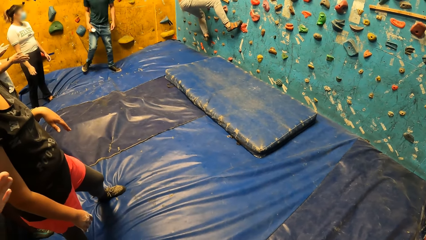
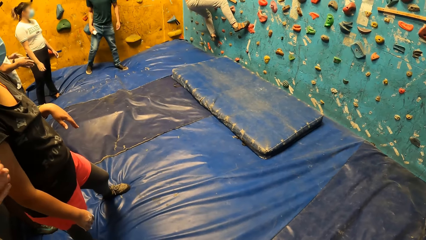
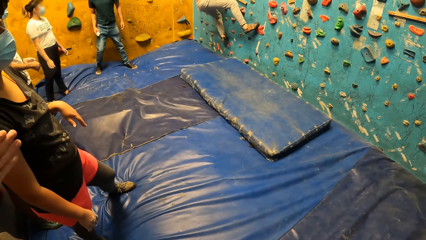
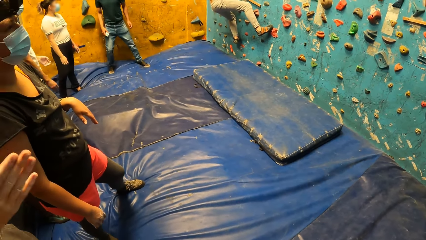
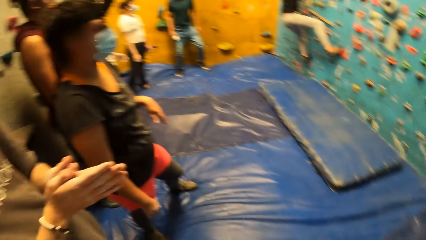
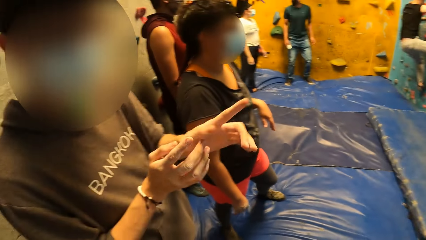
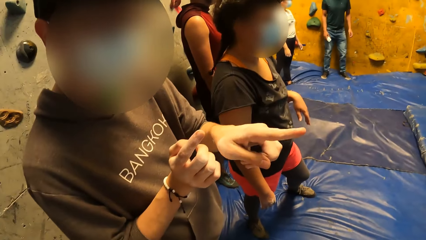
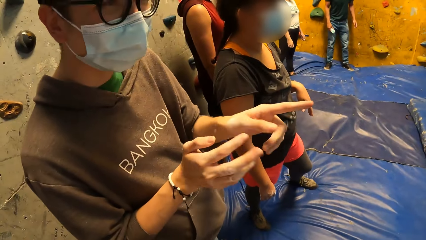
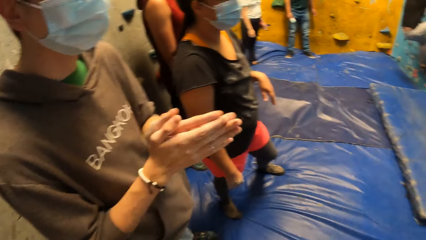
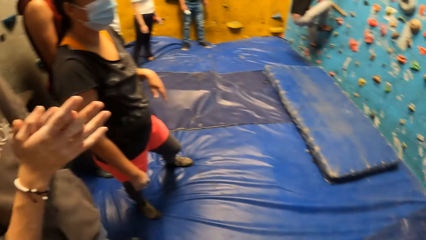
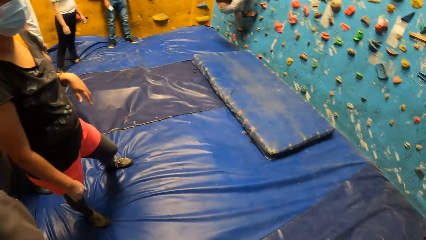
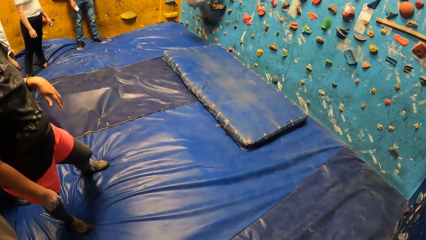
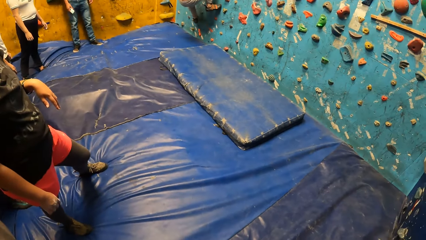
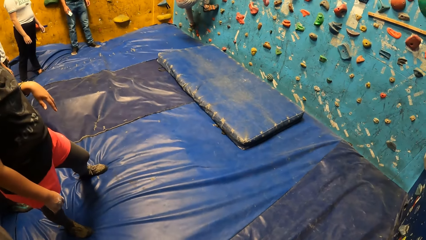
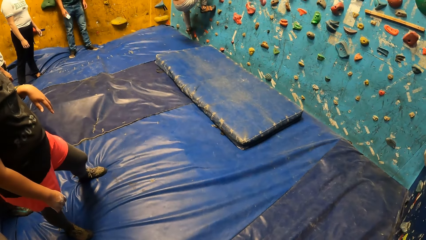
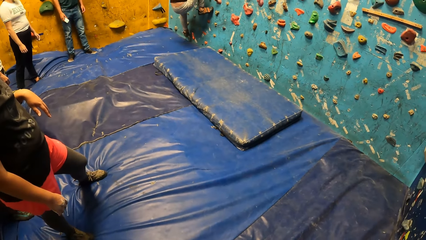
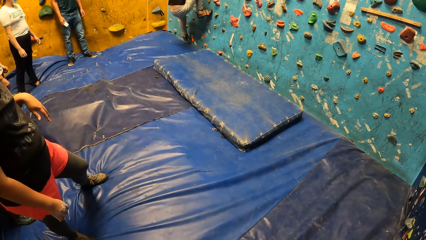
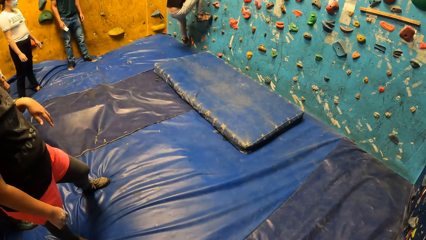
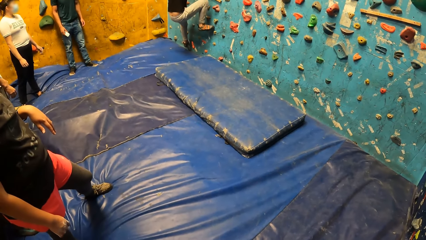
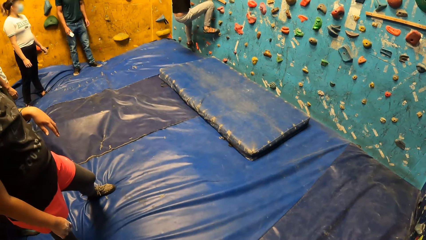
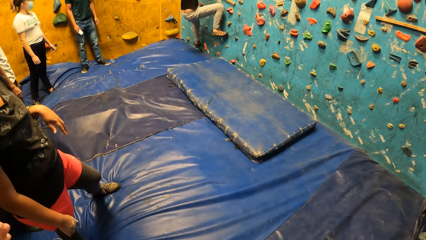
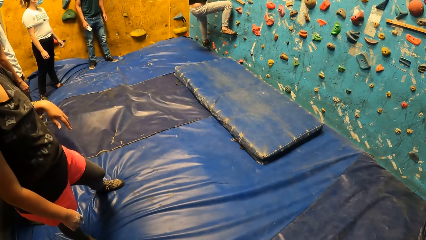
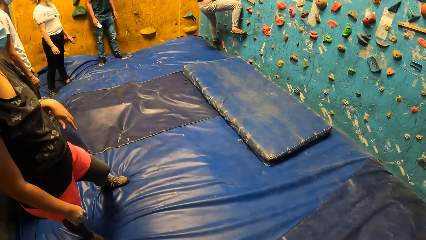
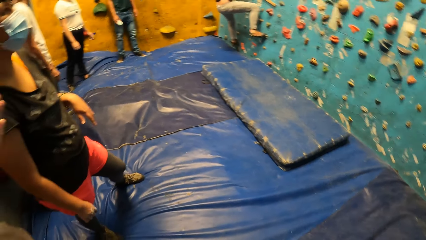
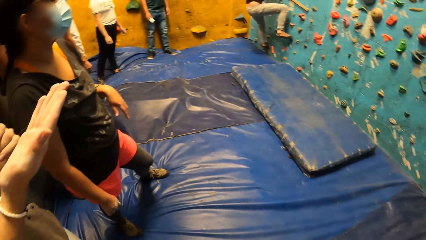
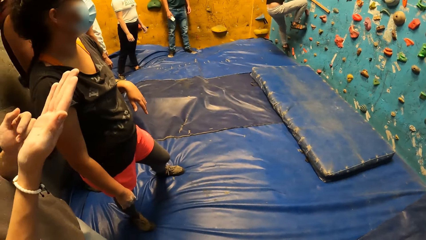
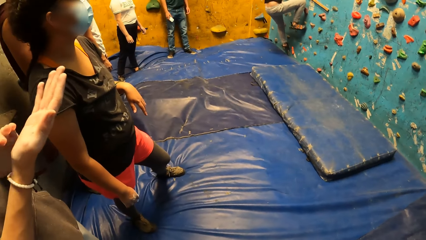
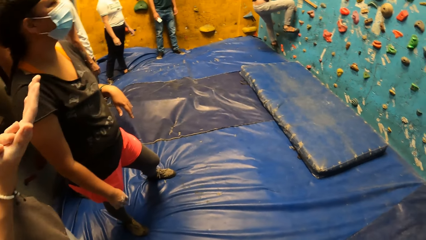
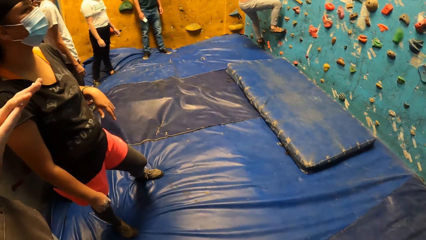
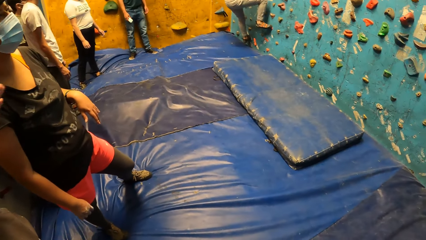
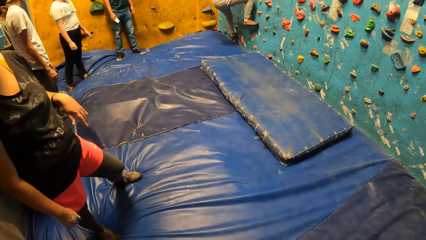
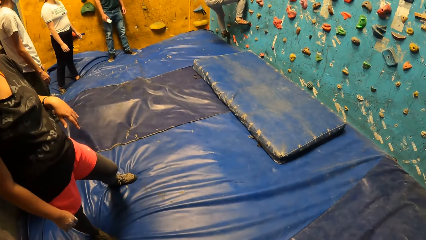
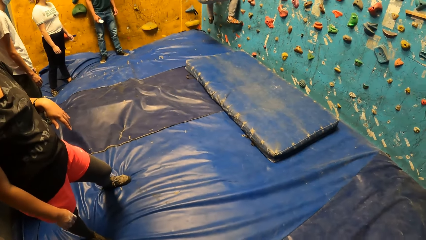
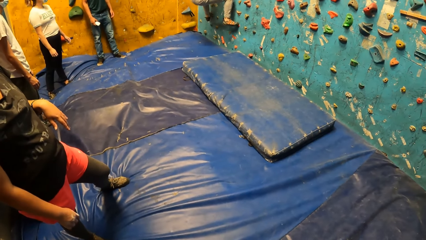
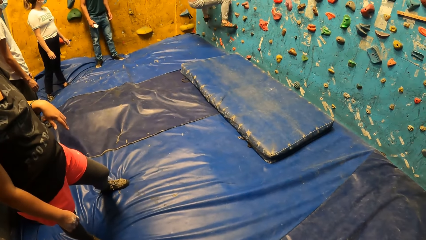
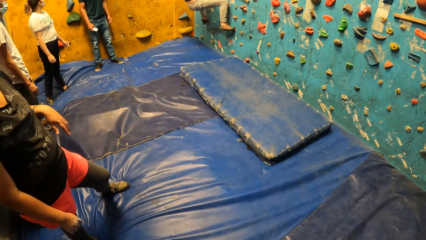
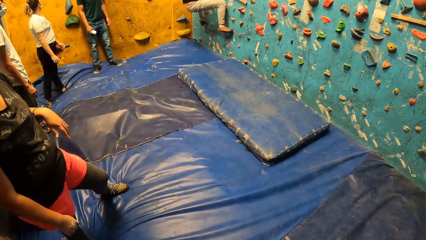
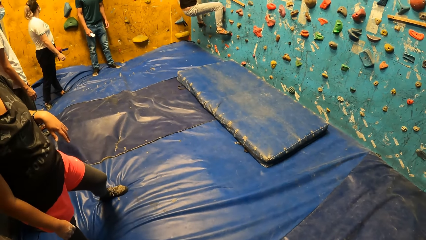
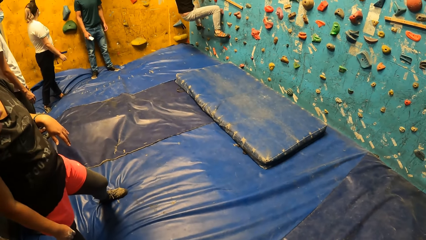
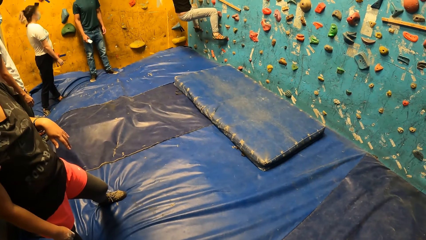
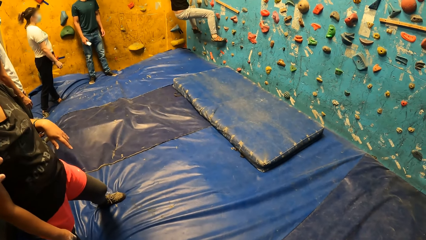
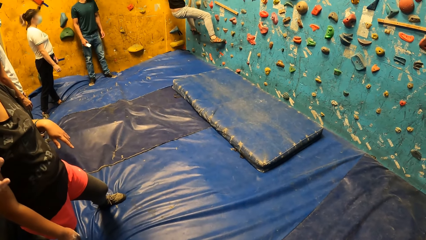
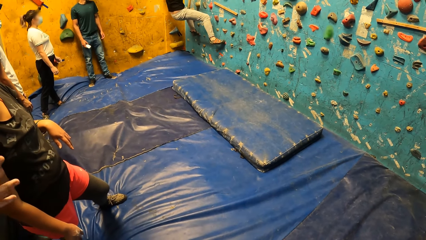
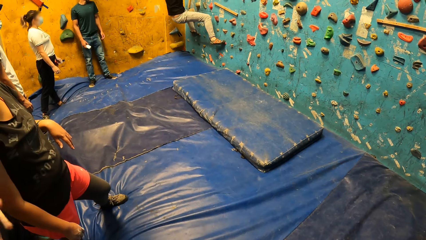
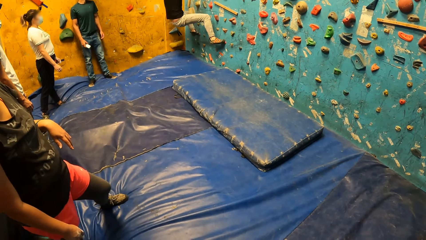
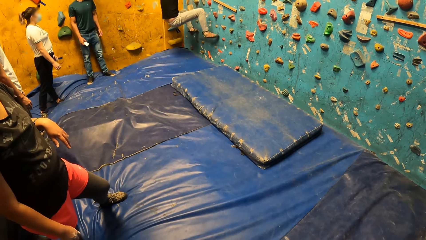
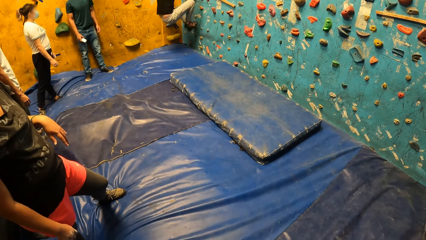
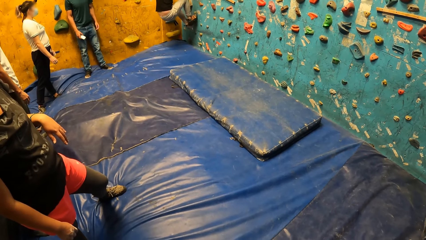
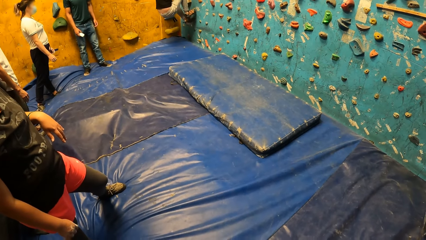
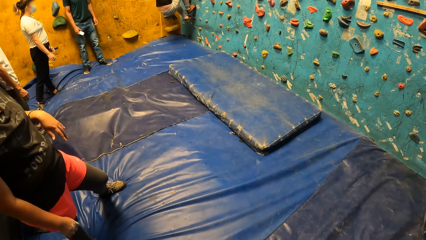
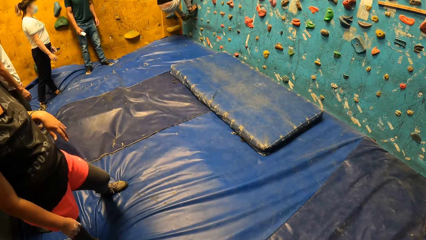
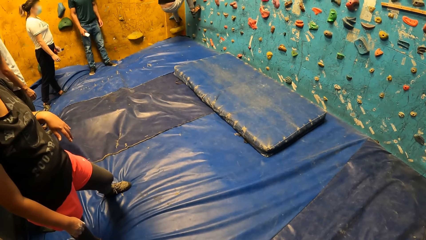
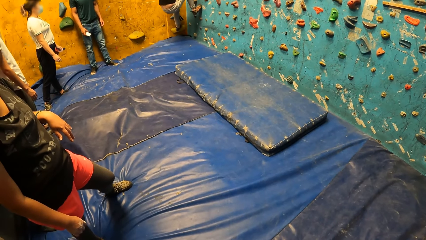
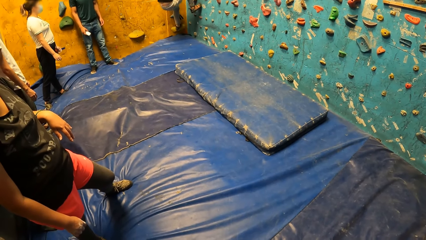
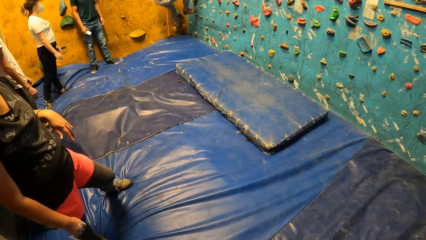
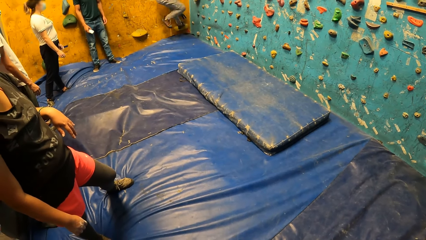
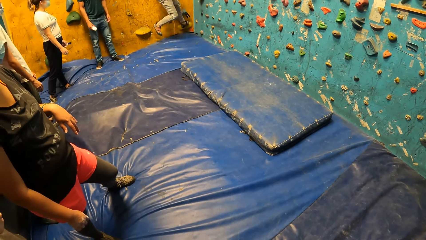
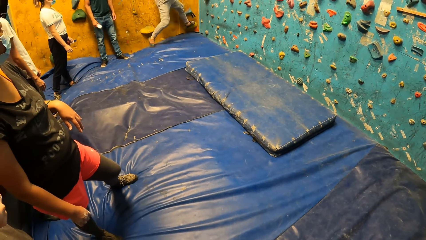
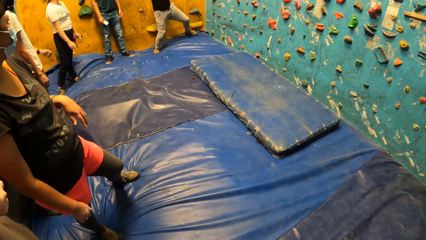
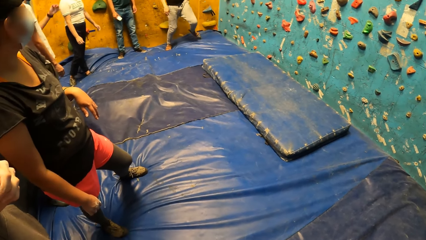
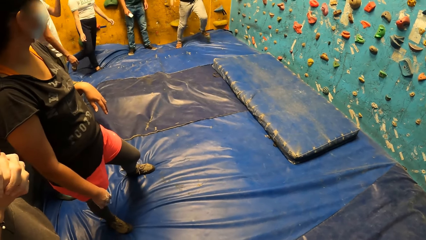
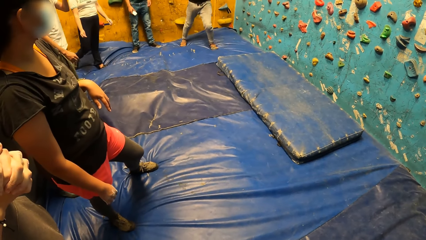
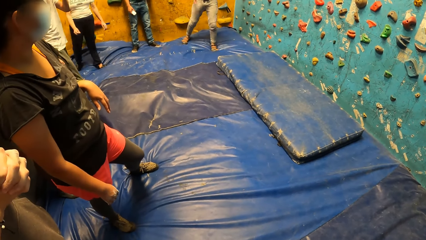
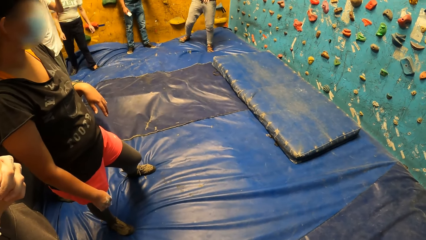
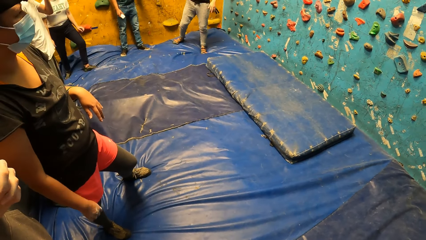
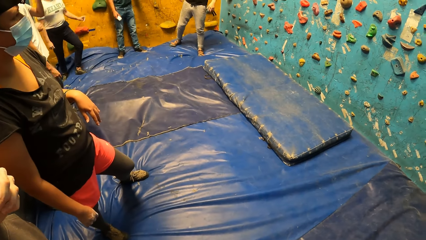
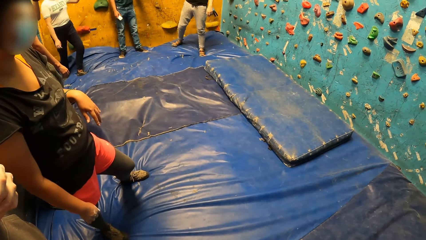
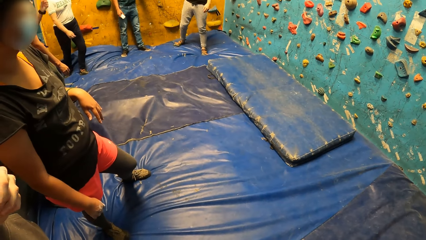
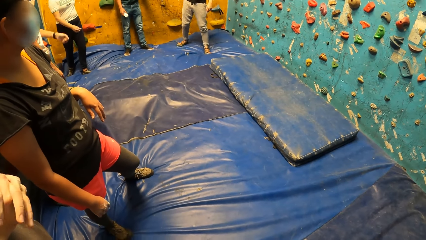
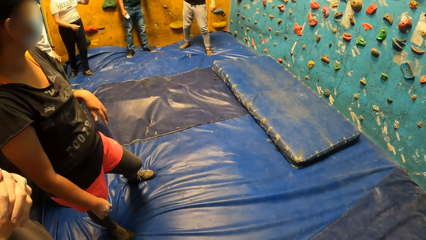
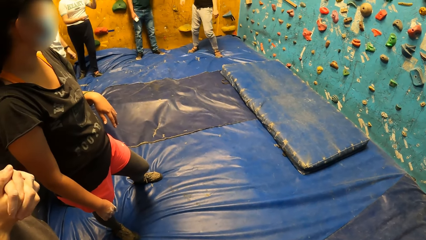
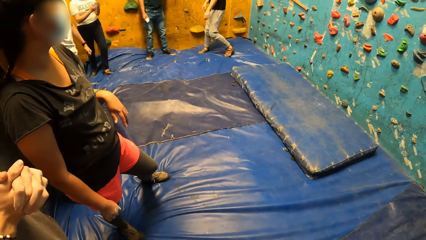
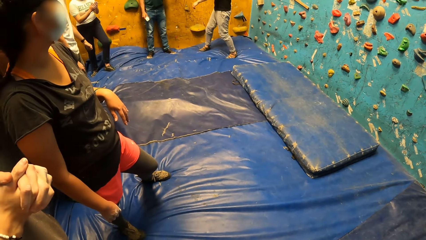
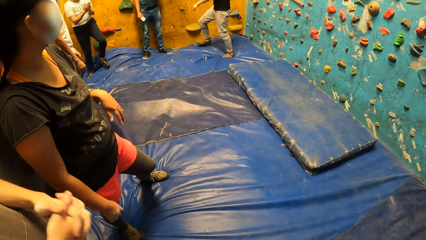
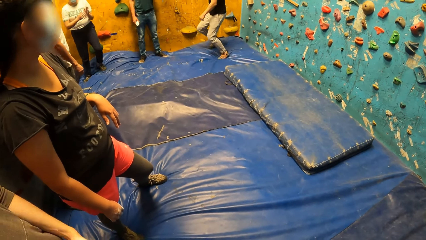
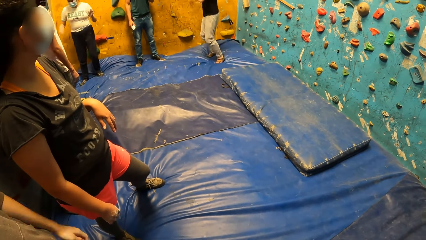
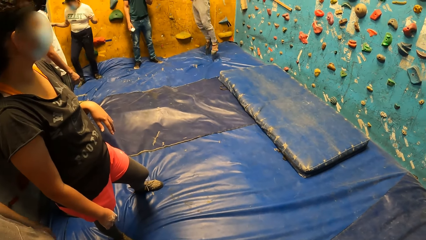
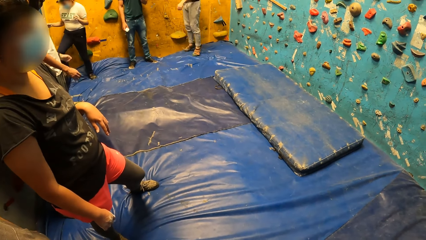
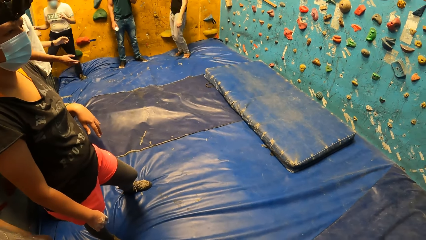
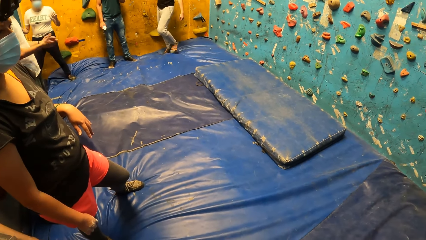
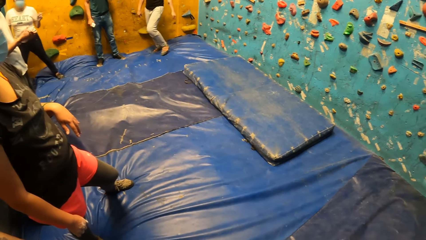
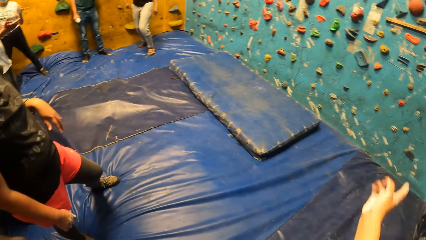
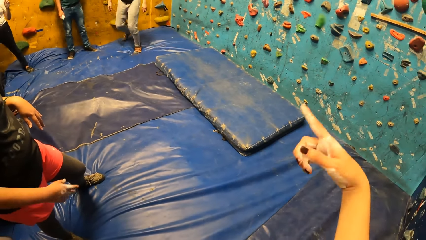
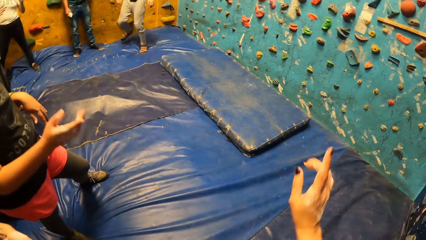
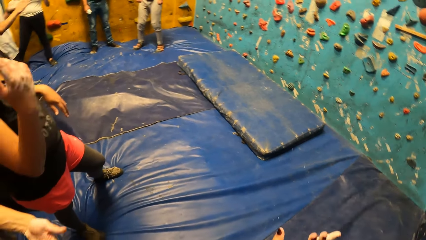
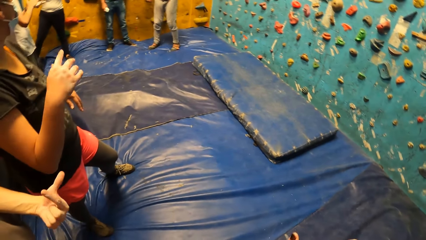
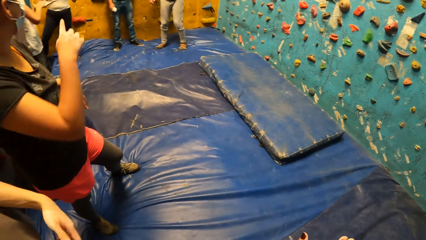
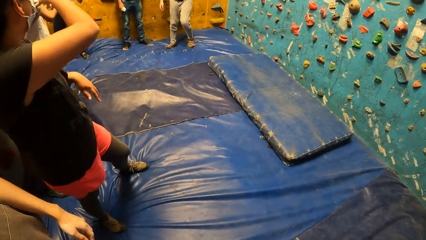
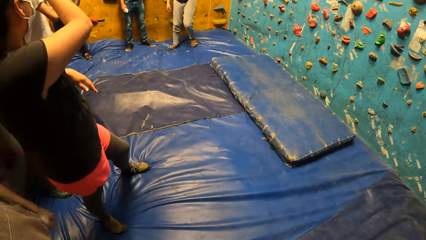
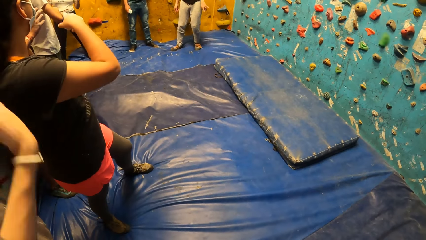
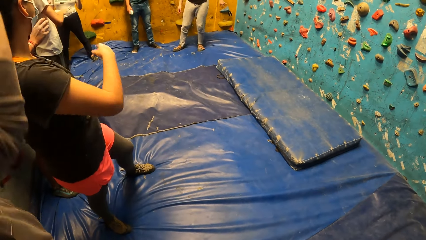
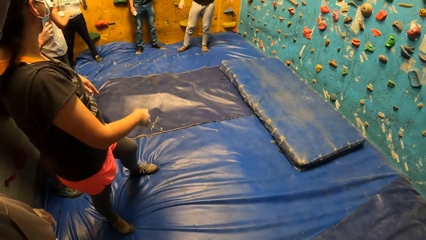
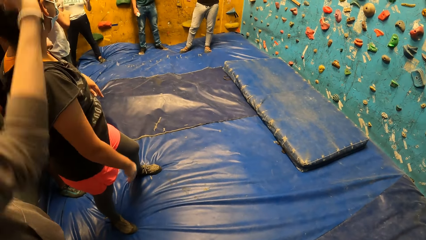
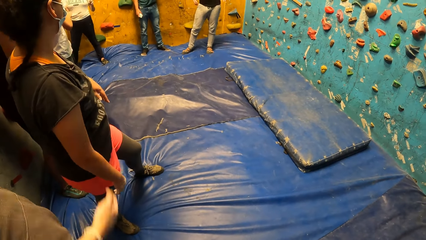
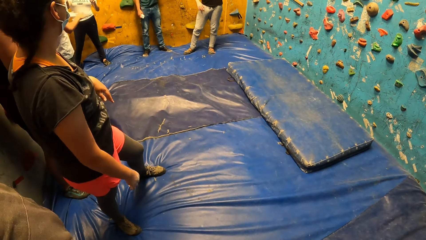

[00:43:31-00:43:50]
A man gestures to a woman. The camera wearer looks around the building. Another man gets down from the wall. The other man touches the wall with his right hand. The camera wearer uses gestures.
